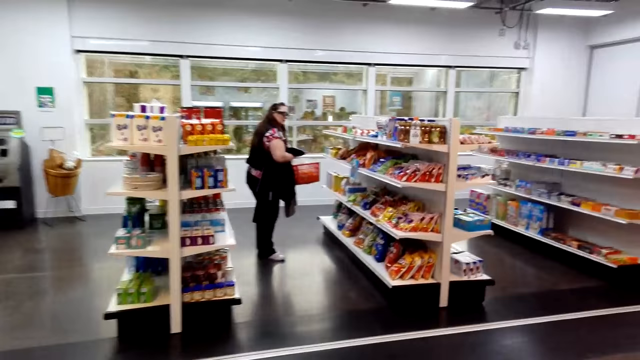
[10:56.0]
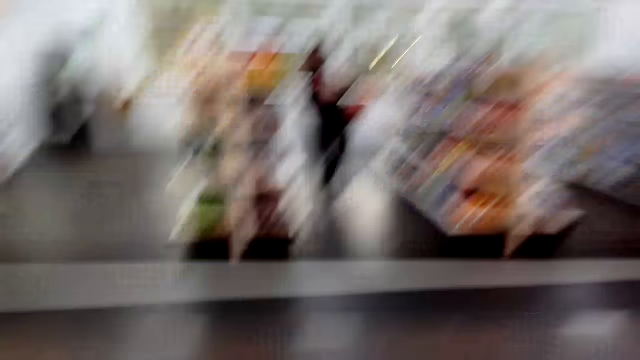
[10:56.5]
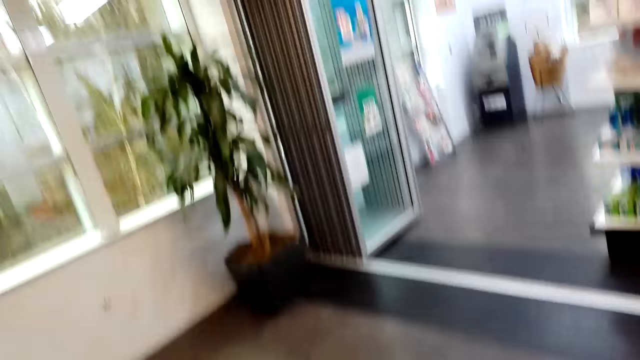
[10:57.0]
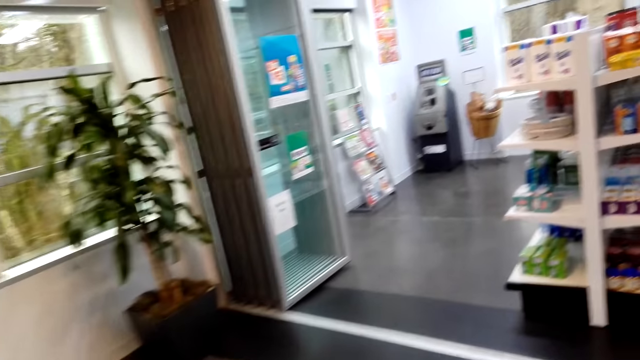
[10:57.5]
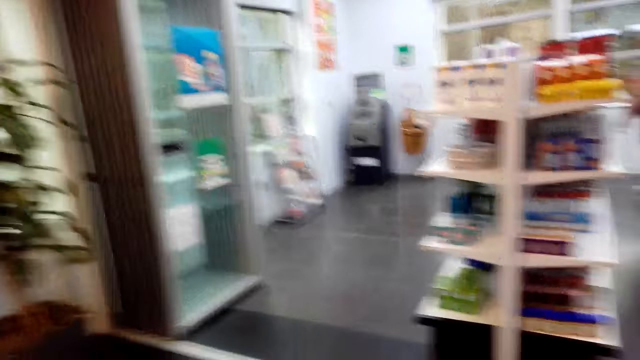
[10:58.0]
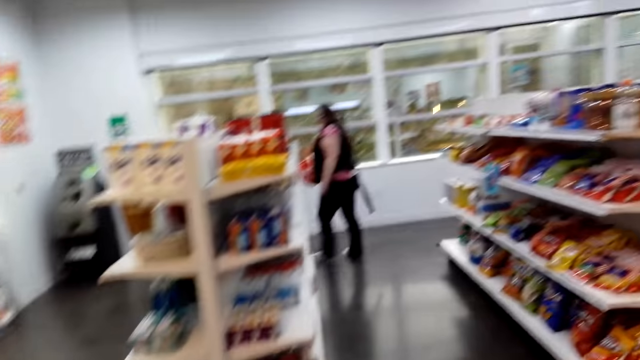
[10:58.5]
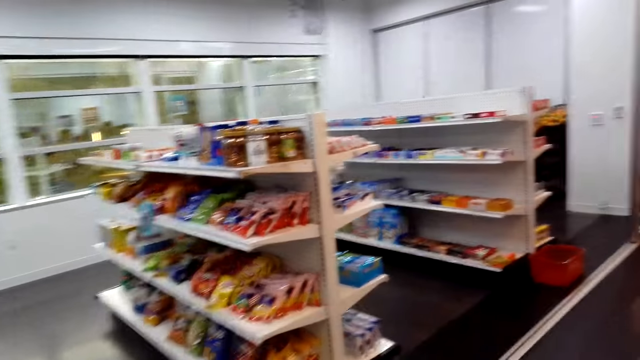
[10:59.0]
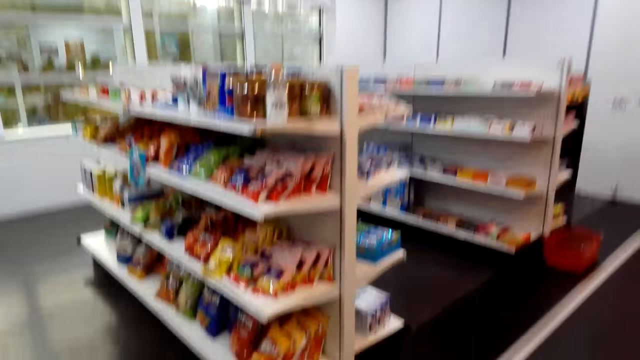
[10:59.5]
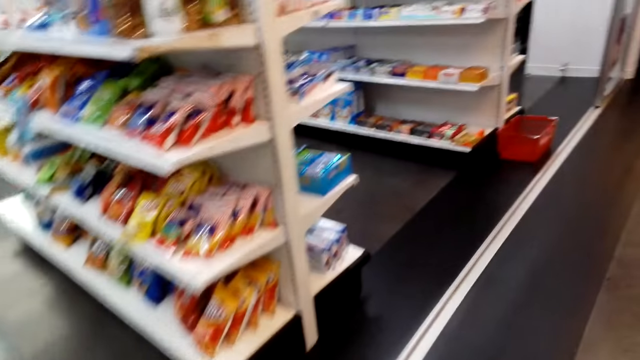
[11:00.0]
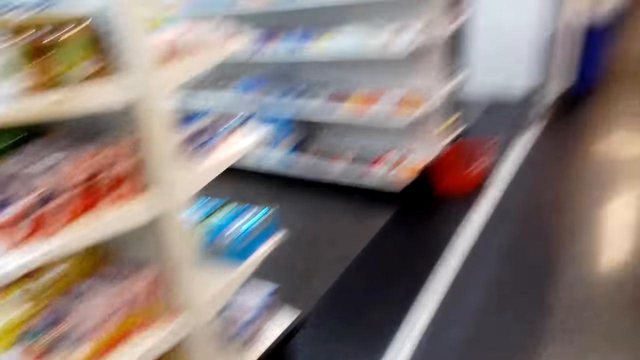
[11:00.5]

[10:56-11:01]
The camera wearer walks around.

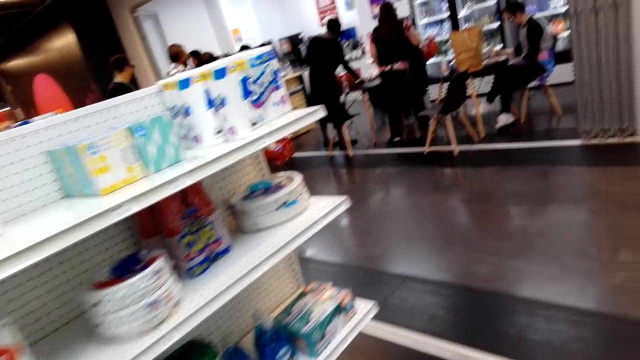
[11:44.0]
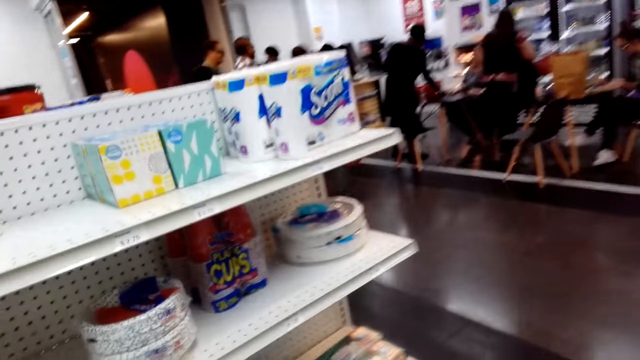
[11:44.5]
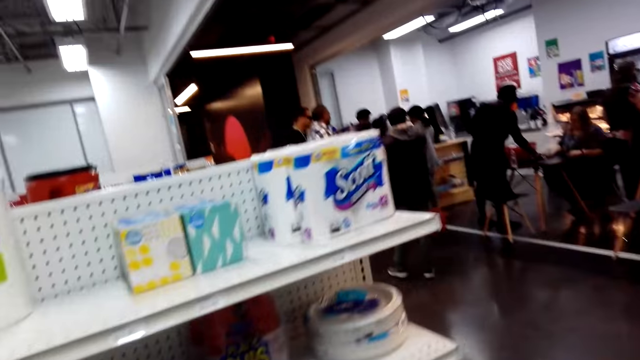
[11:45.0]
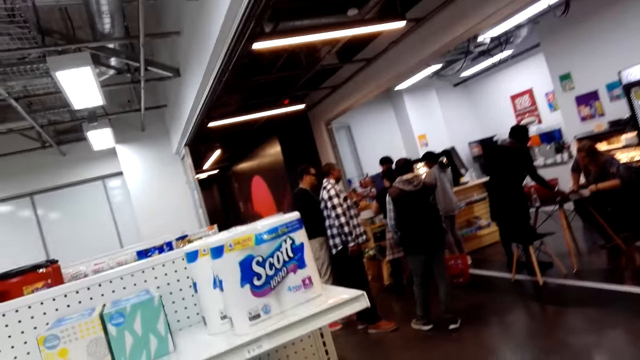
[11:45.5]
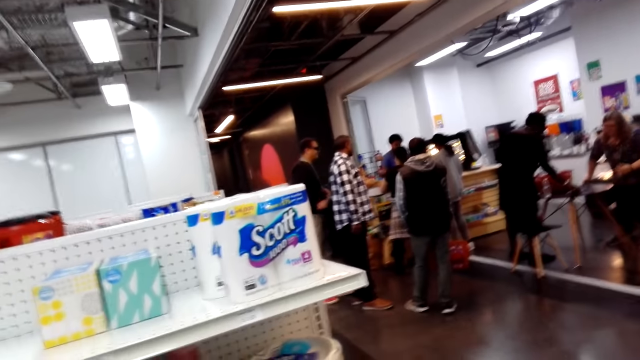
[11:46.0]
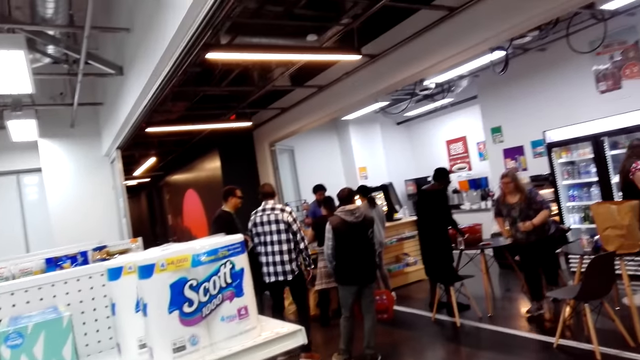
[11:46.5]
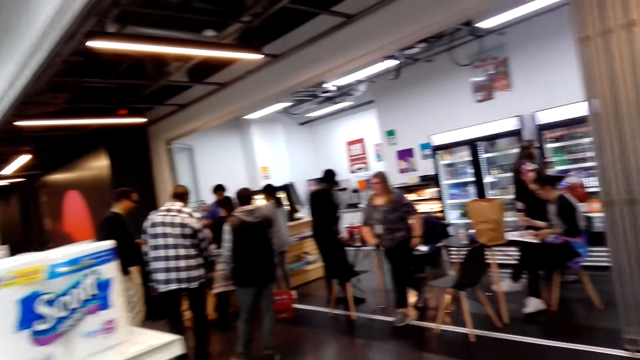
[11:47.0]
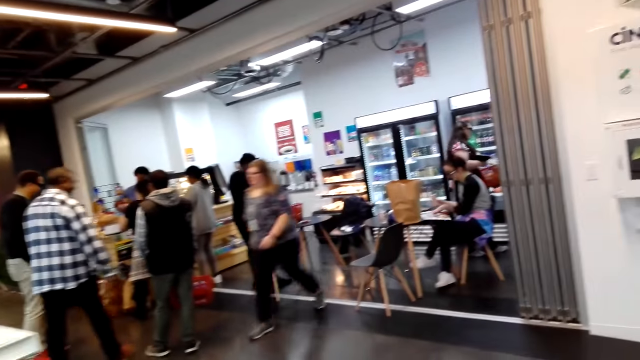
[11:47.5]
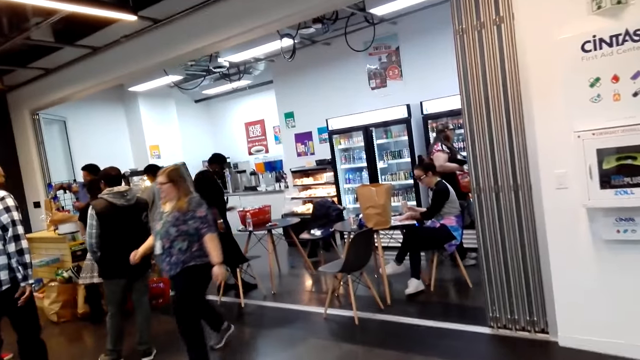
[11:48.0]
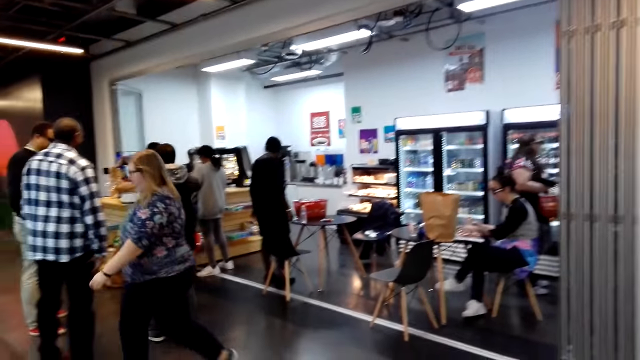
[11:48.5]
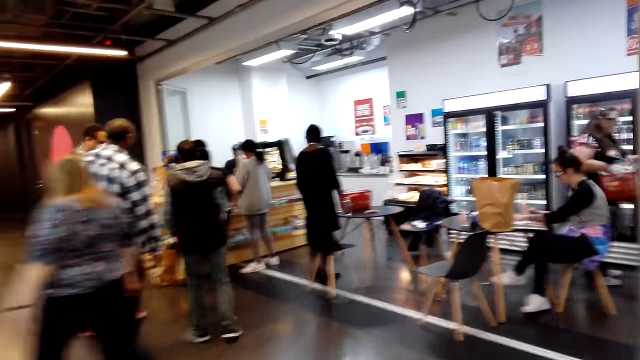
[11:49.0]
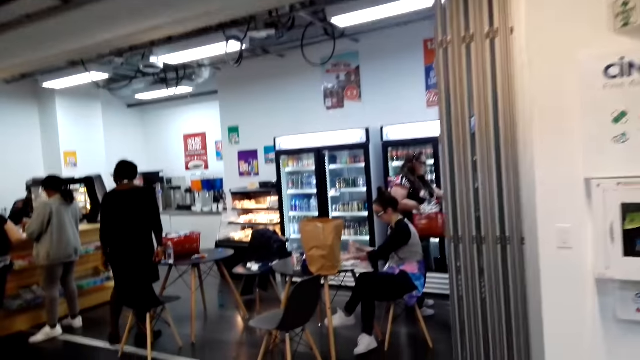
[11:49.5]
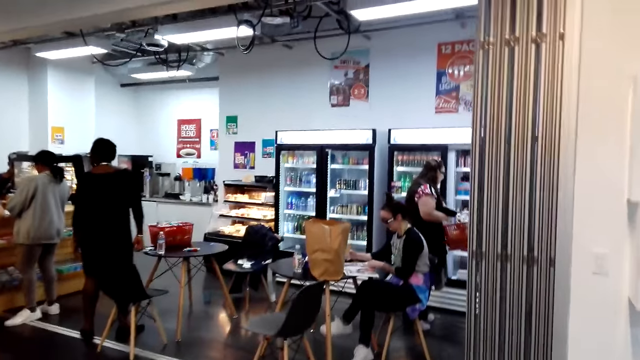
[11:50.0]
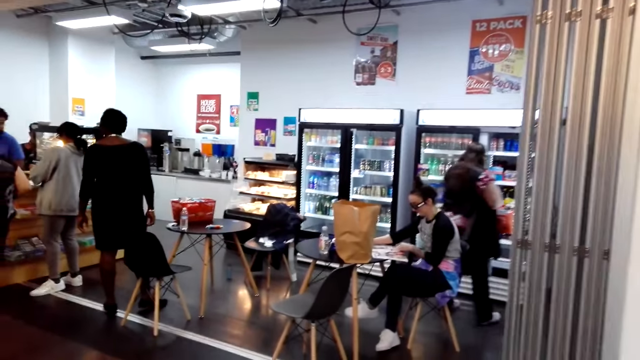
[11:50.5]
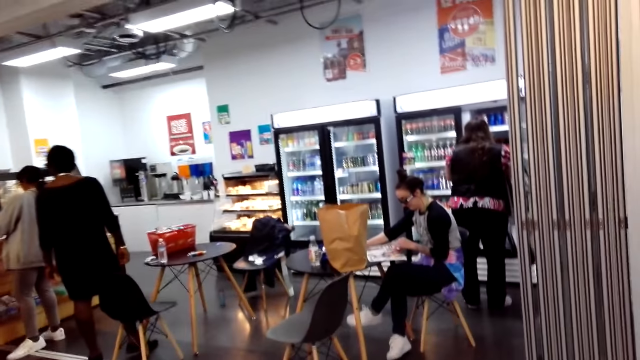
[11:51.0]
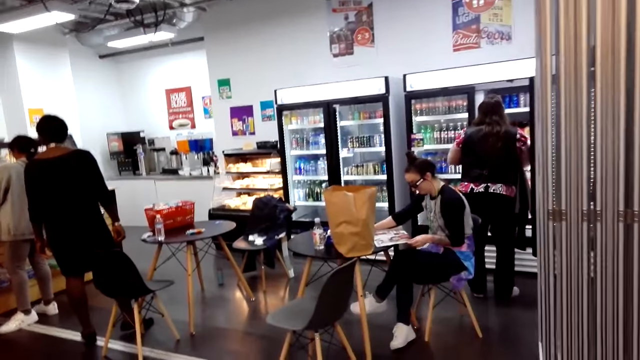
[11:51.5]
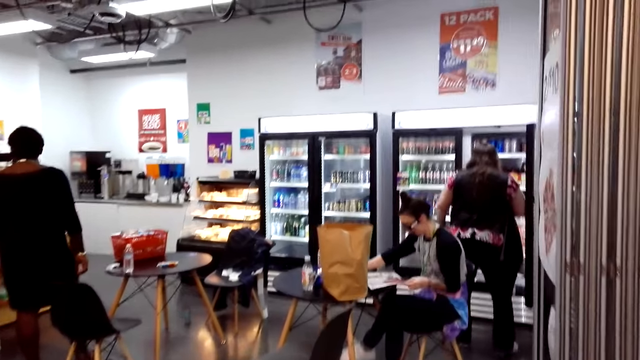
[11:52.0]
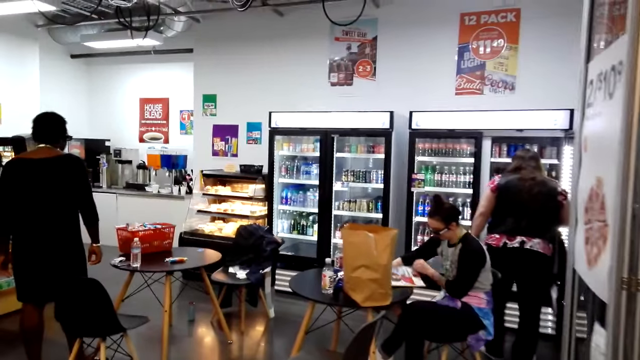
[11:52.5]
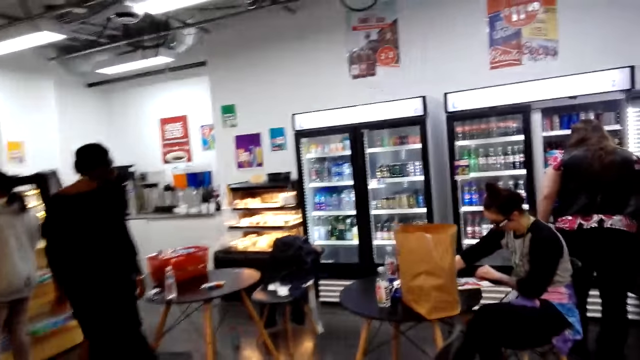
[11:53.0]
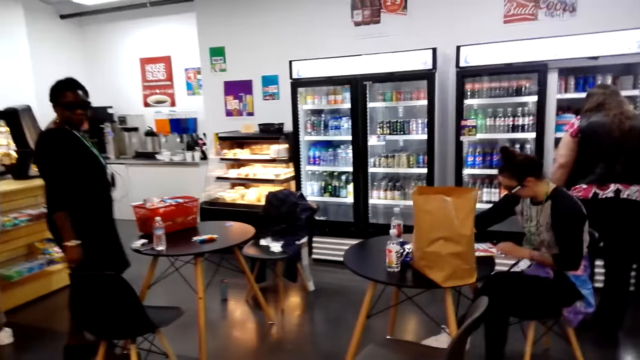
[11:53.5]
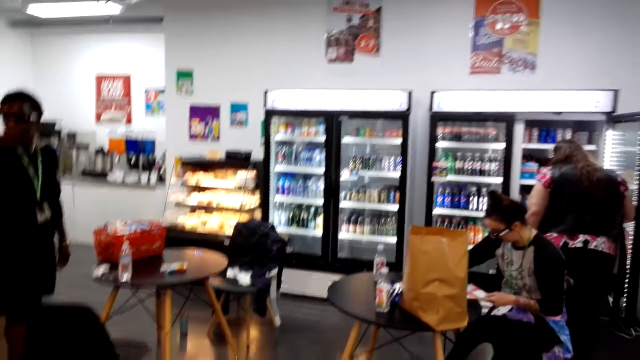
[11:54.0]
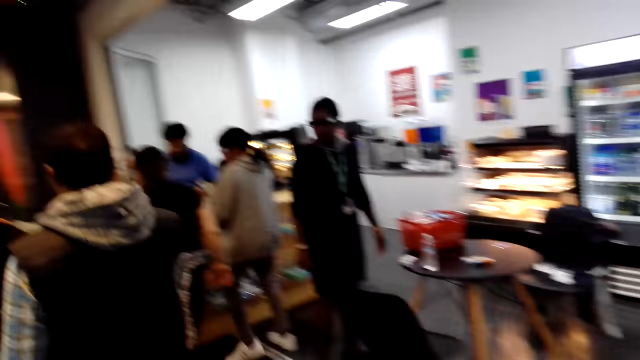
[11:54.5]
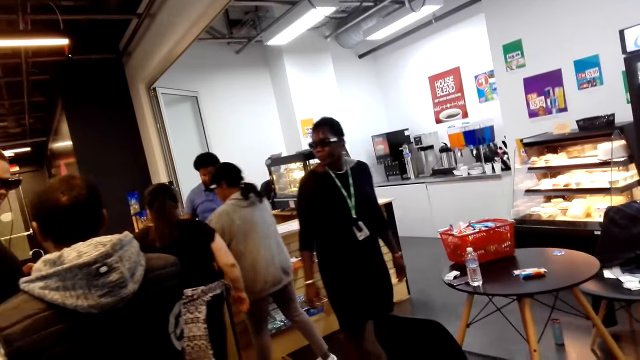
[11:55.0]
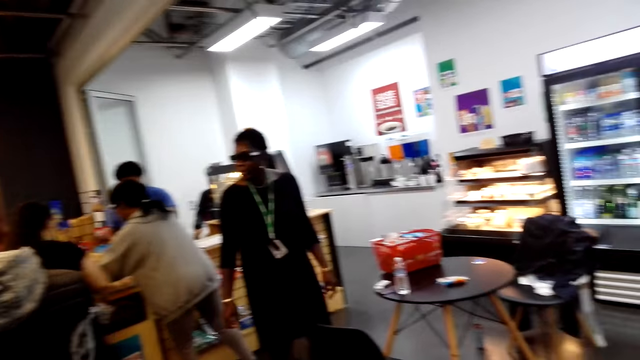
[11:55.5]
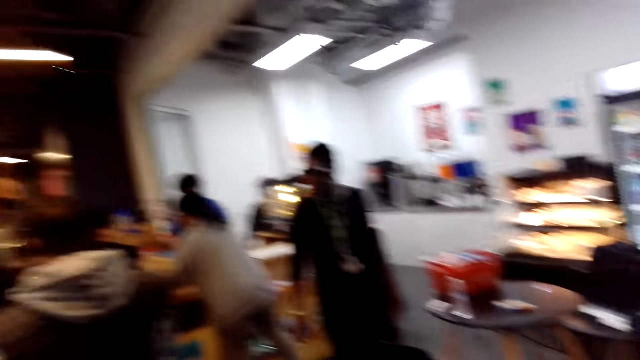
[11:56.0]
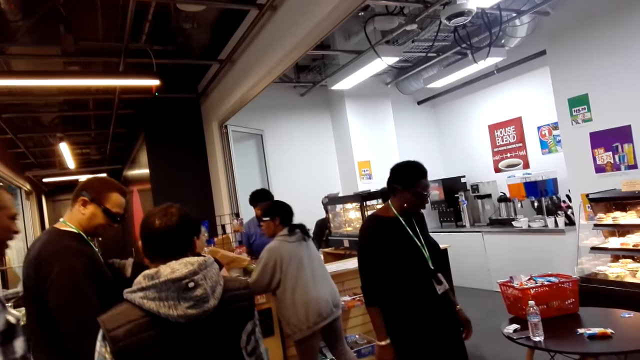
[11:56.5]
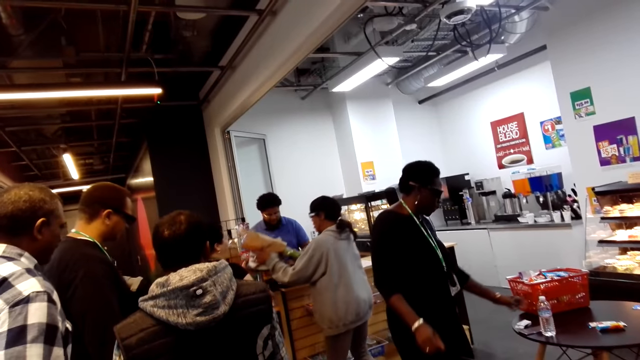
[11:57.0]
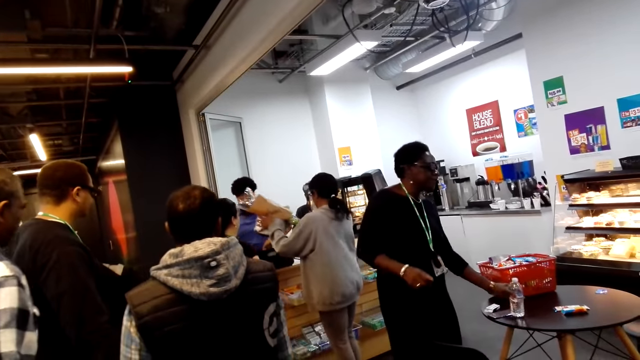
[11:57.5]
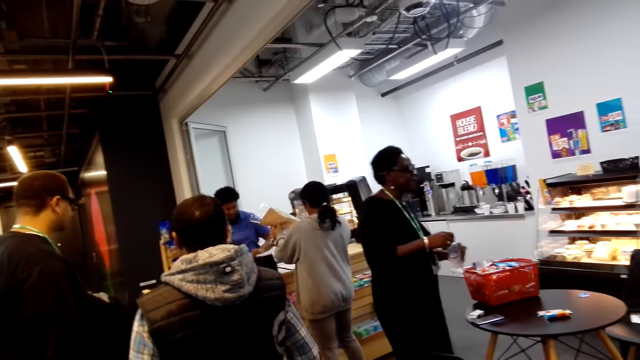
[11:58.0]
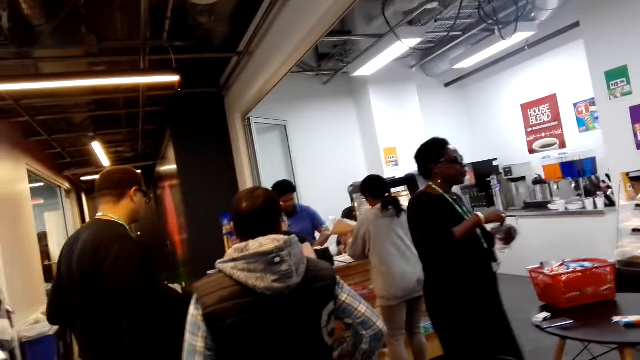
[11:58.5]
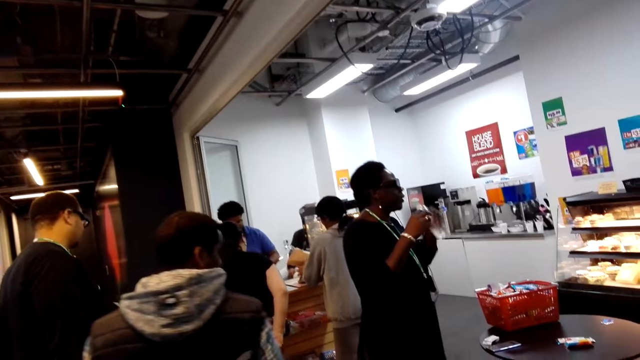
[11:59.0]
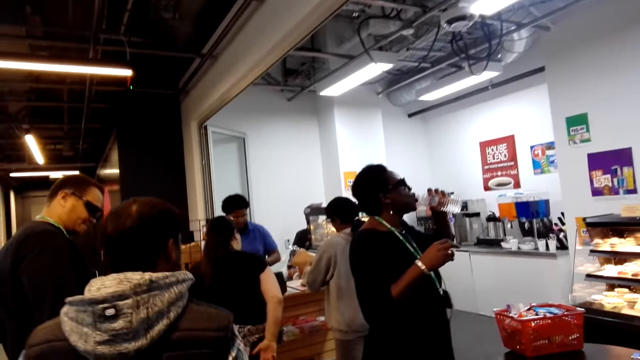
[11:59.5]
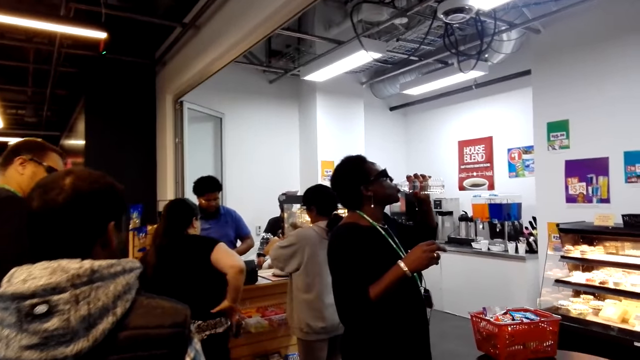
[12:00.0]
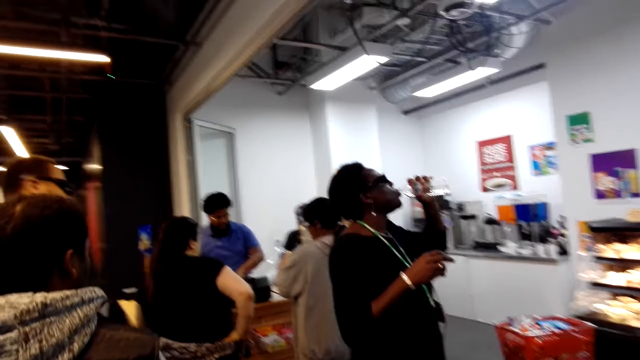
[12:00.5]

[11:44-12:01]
The camera wearer walks around. They look around the supermarket.
